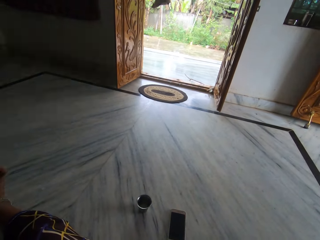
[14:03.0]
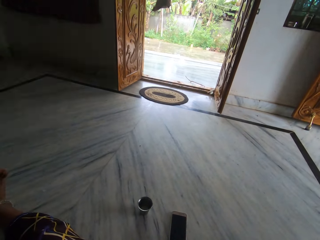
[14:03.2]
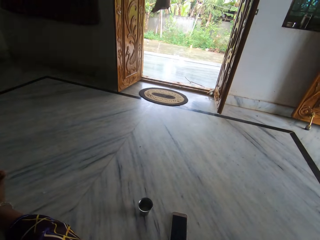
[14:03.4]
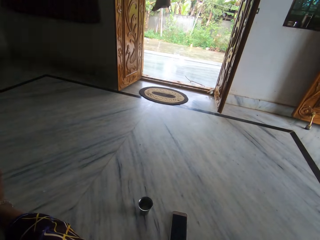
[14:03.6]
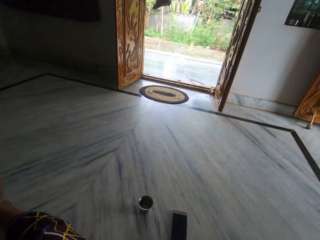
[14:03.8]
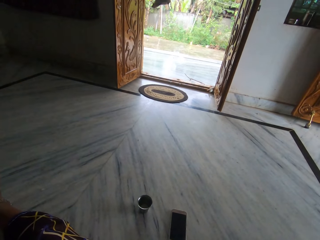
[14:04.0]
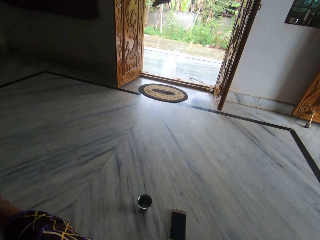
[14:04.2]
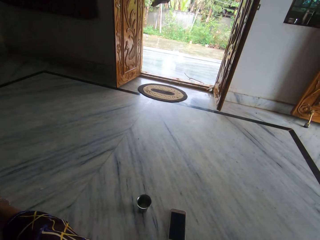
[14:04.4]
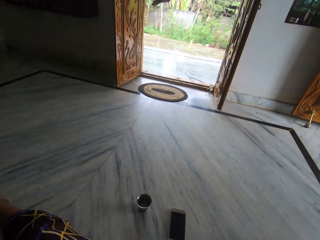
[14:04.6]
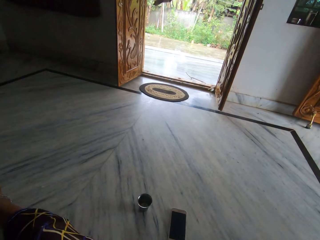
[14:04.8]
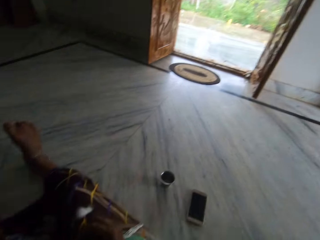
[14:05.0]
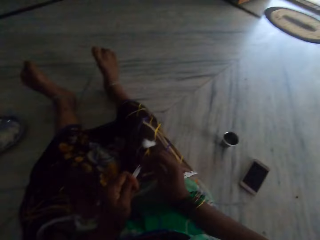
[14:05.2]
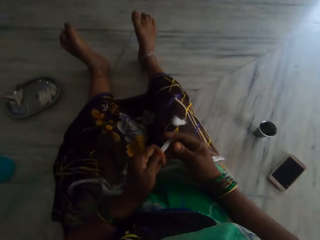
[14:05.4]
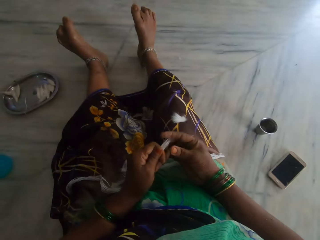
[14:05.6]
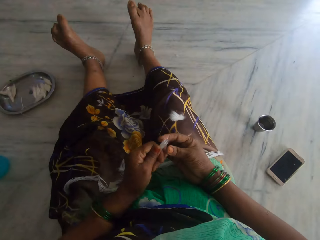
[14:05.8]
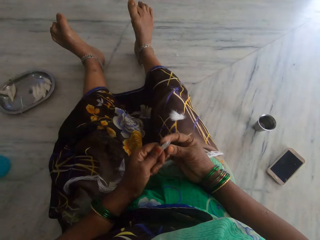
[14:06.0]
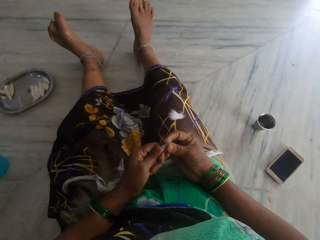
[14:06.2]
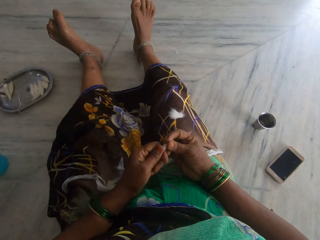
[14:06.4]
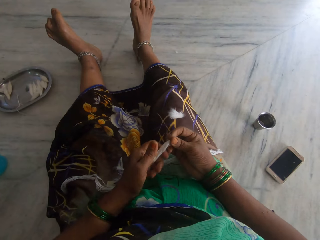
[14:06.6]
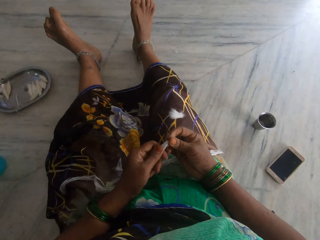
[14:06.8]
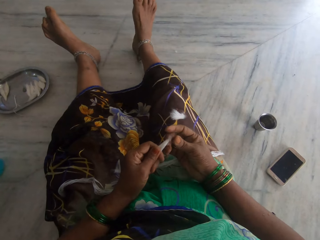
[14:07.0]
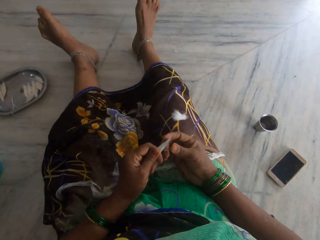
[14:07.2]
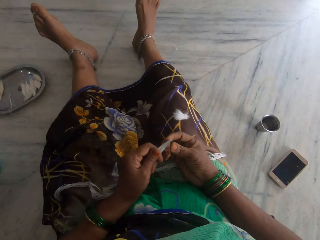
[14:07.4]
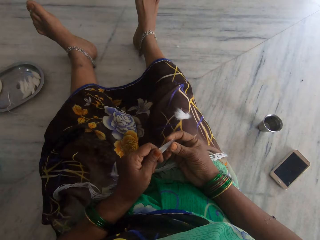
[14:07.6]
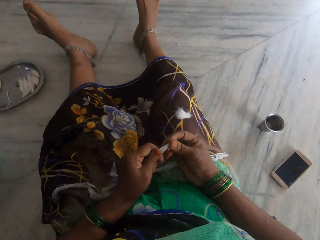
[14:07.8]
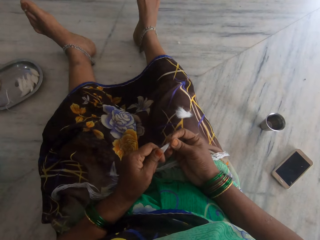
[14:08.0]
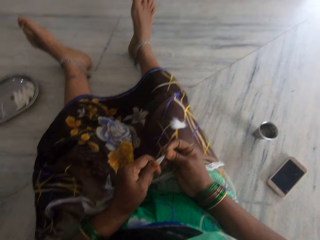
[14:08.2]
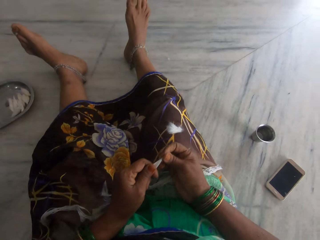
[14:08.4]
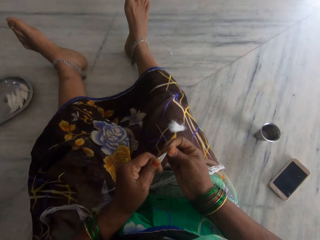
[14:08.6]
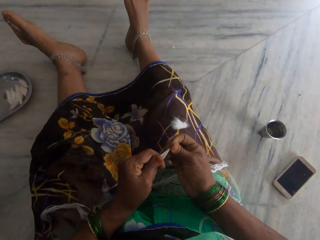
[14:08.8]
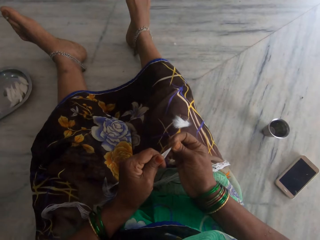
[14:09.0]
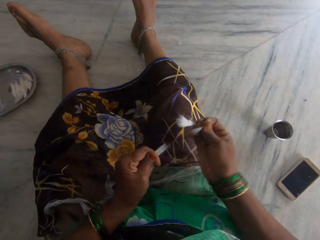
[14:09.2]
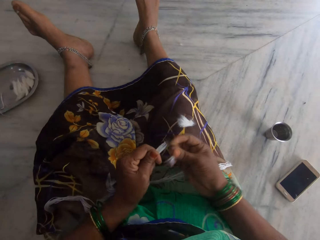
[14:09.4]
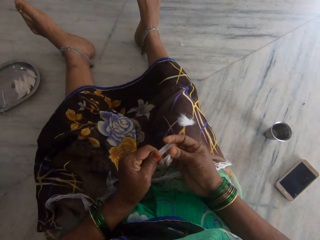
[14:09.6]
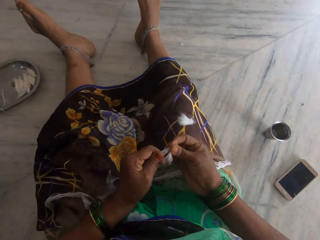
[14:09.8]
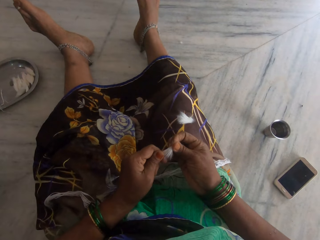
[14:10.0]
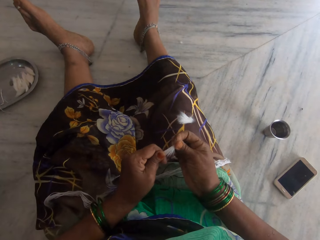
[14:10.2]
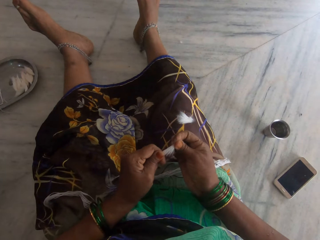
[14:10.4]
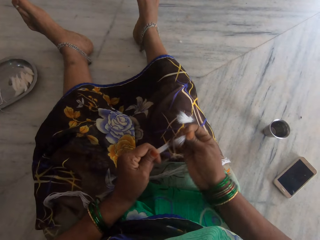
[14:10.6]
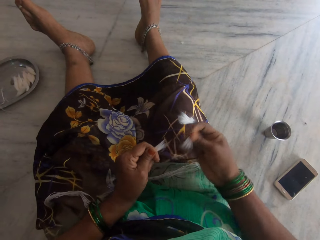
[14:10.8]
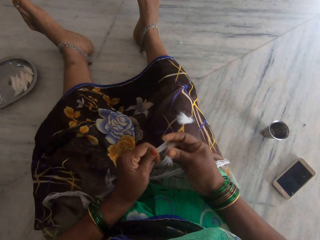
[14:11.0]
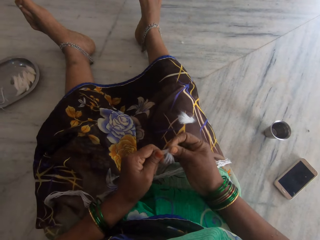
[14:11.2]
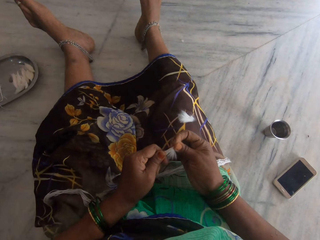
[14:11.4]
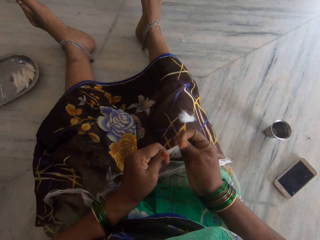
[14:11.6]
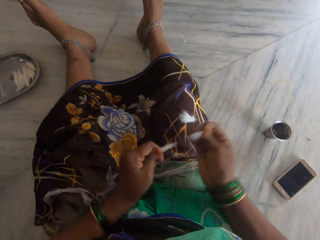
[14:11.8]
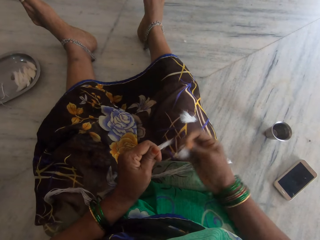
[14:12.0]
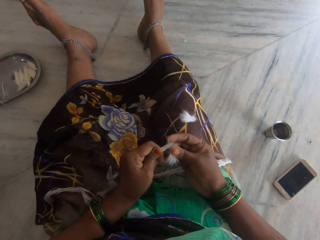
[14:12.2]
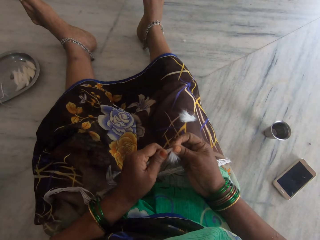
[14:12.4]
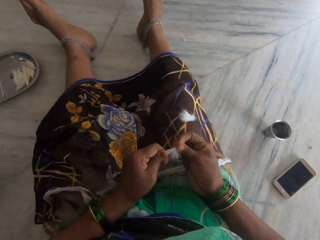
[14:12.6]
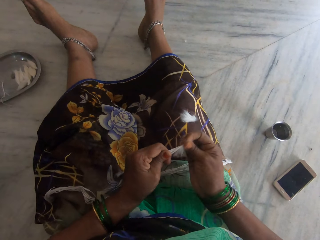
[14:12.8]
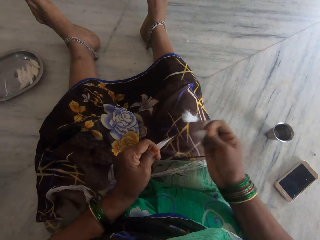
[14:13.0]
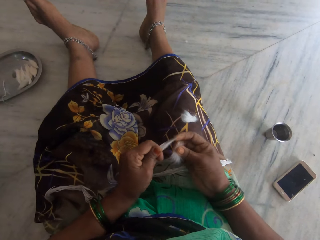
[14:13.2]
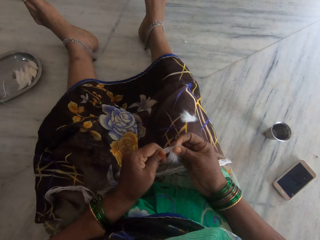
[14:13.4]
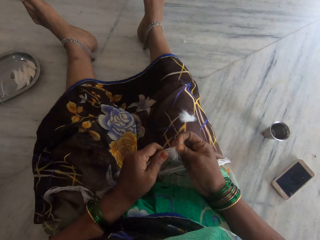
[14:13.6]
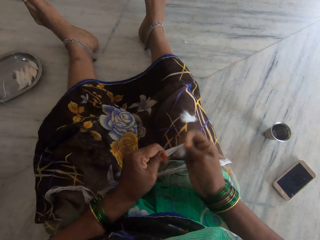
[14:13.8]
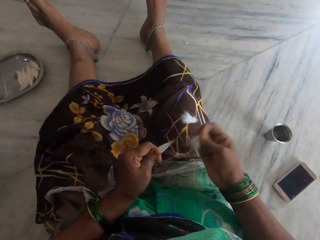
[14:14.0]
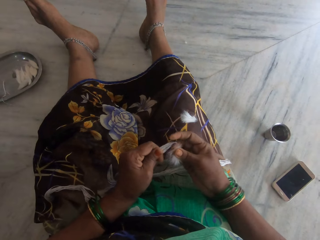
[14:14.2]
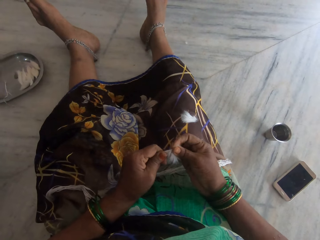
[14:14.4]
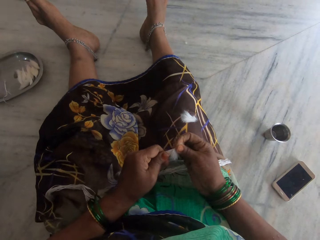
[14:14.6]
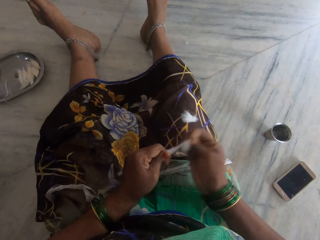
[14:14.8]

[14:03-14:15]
The camera wearer stares at the cotton thread. They tear cotton threads. They pull the cotton.

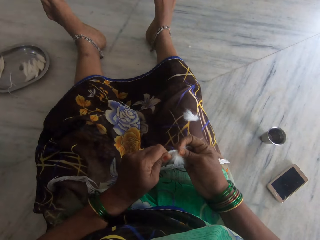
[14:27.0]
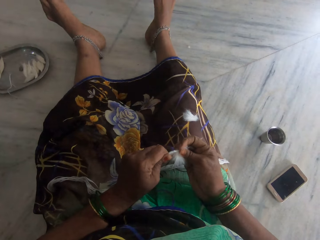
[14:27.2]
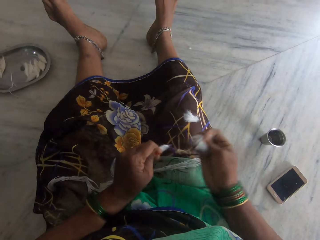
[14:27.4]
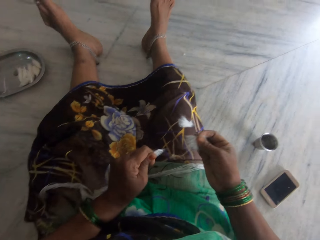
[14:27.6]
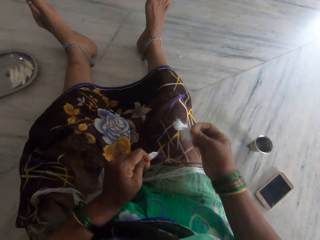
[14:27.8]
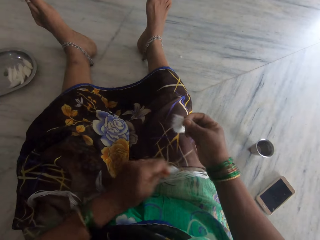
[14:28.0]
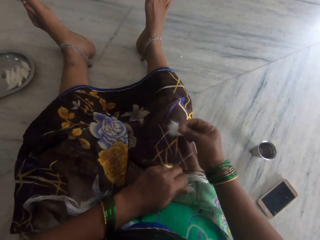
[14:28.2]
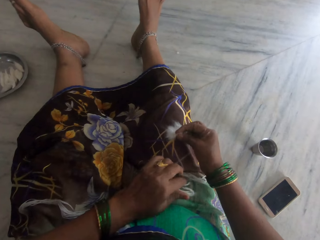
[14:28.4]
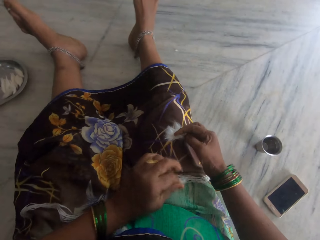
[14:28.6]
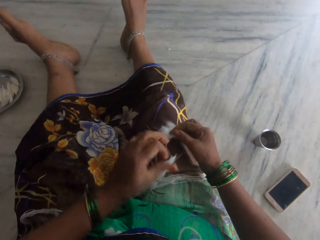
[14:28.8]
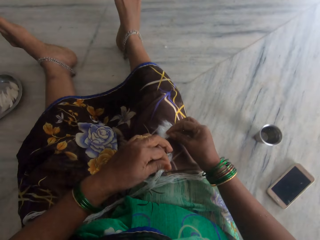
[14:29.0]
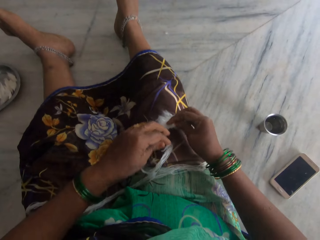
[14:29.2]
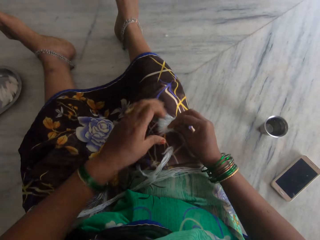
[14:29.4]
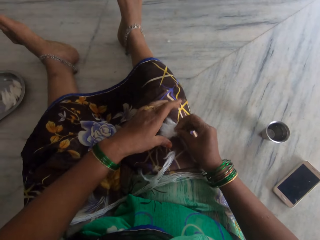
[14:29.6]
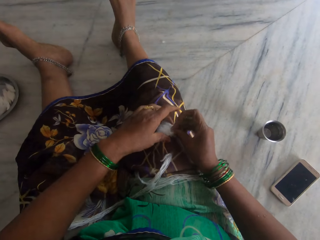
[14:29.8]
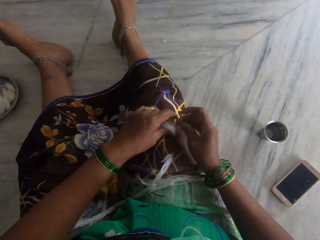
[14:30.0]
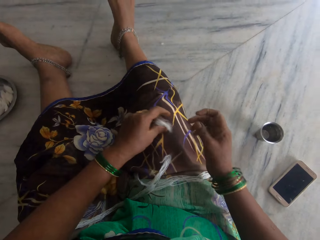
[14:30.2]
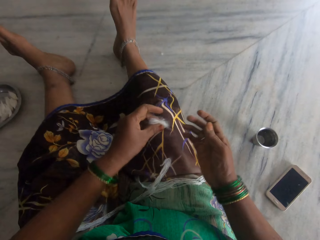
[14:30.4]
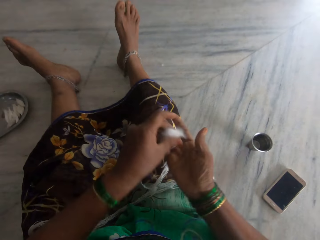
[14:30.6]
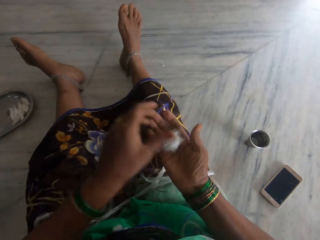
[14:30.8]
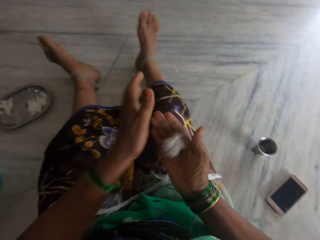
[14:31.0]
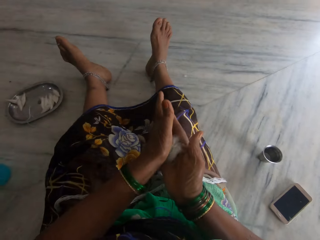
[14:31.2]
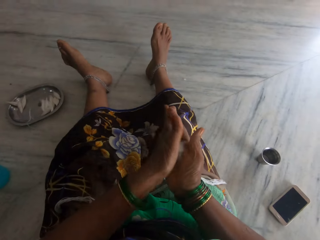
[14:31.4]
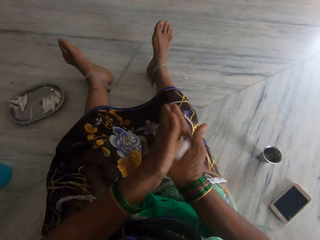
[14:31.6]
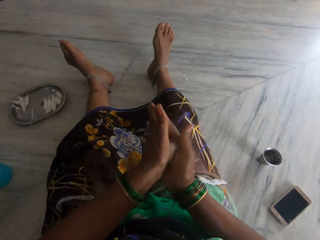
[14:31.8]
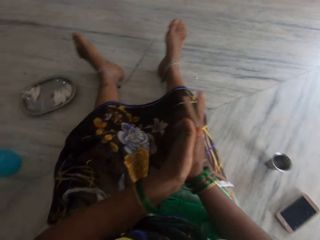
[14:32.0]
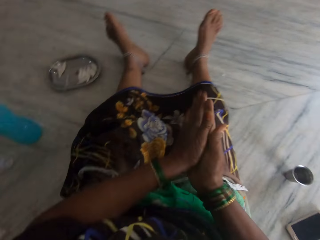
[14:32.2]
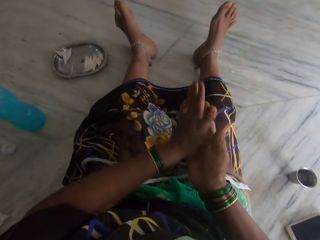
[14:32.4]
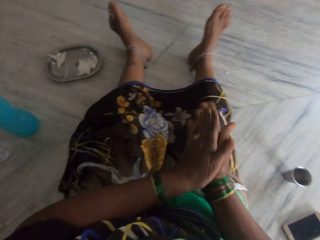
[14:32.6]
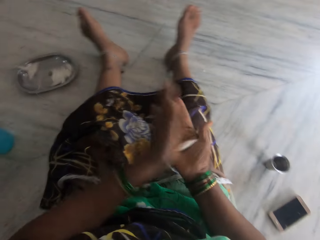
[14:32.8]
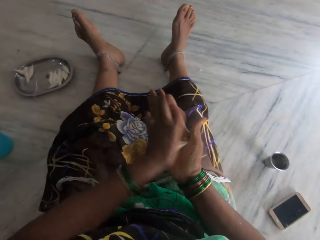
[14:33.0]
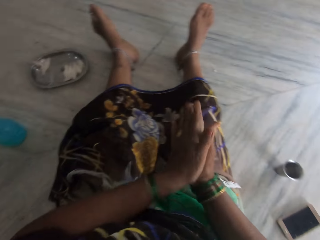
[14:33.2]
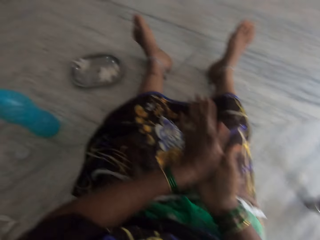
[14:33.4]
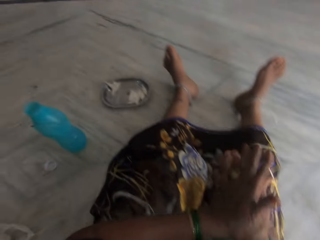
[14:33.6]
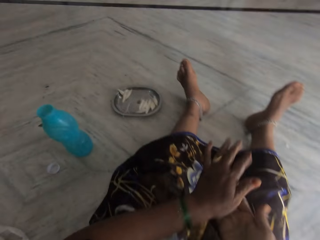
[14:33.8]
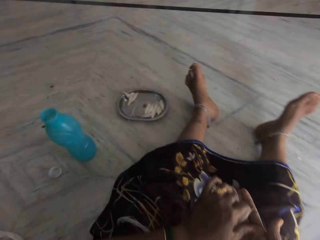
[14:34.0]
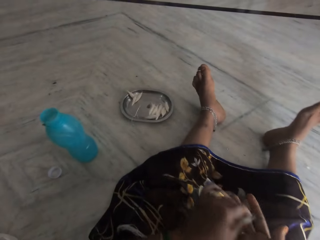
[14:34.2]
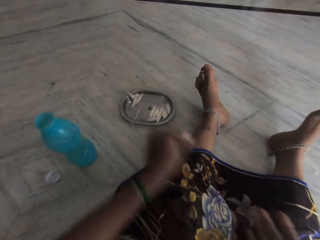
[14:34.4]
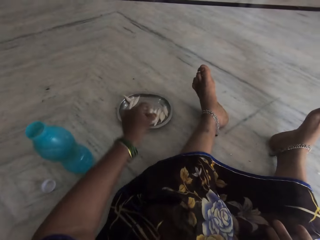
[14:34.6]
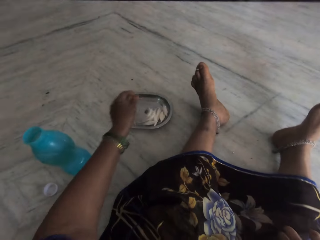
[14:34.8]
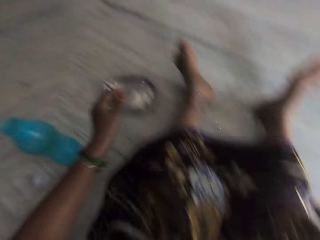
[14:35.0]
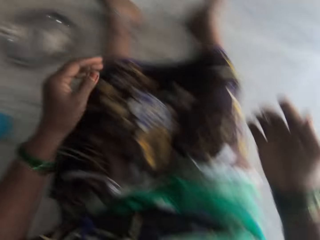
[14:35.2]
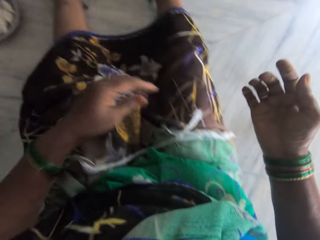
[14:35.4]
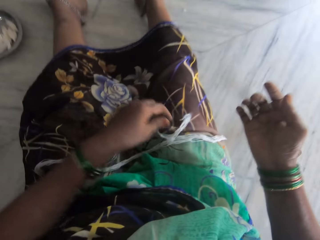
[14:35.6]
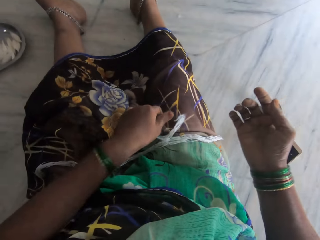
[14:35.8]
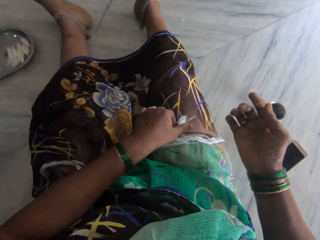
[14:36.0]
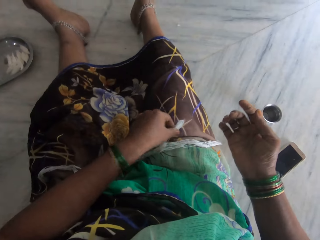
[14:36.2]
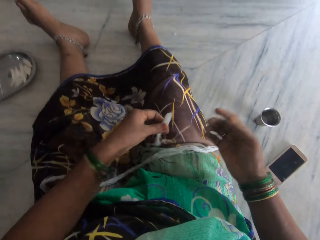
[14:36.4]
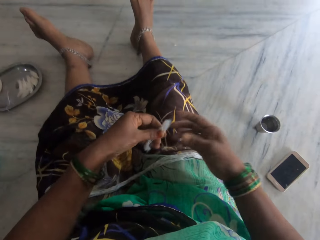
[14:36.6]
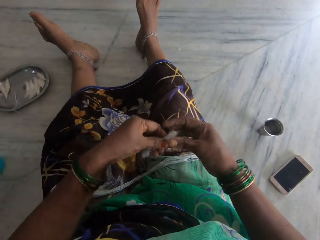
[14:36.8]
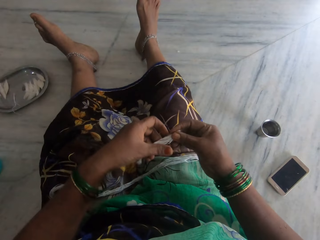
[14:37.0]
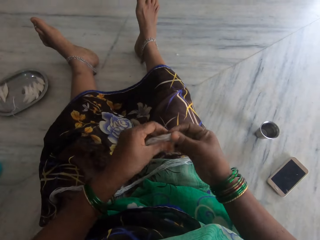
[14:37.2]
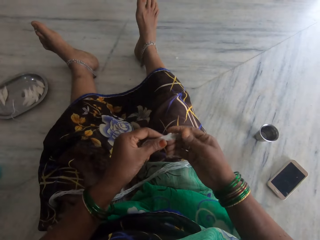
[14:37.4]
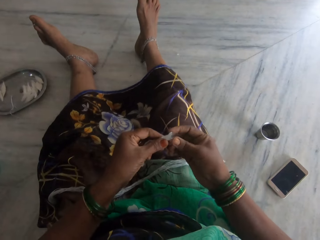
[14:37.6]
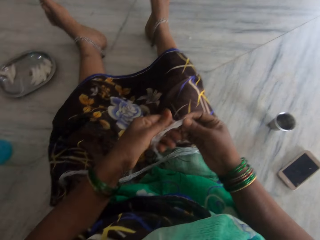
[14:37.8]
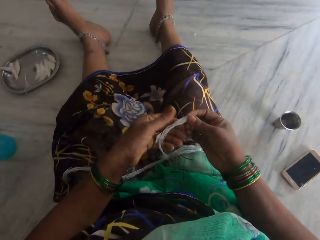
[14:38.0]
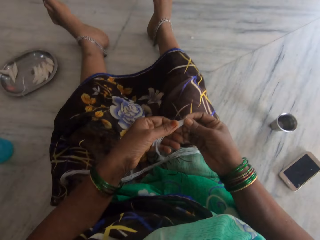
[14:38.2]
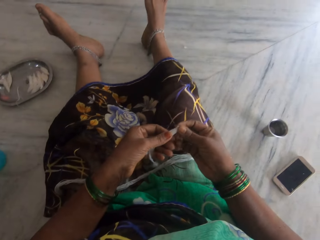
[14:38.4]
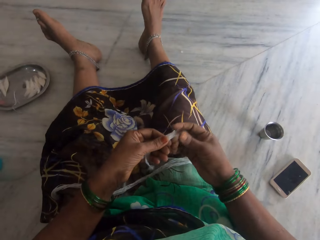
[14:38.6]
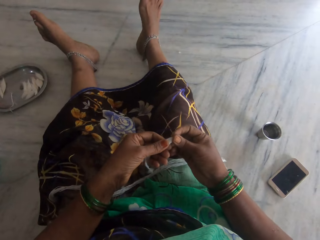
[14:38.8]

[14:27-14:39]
The camera wearer places the cotton on her lap. She puts the cotton thread down. She takes the cotton from her lap. She puts the cotton on her hand. She rolls the cotton in her palms. She stares at the plate. She drops the cotton in the metal plate. She stares at the cotton thread. She picks the threads from her lap.
